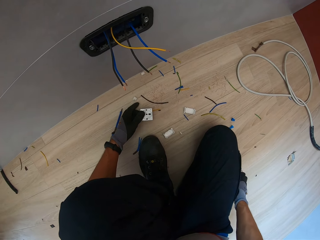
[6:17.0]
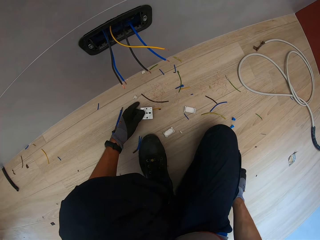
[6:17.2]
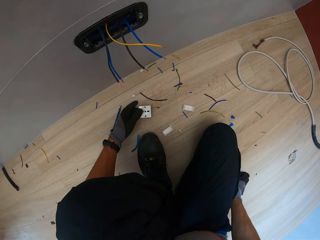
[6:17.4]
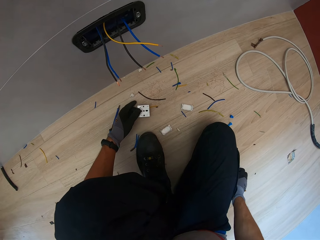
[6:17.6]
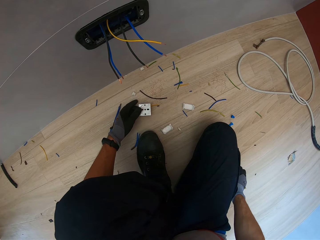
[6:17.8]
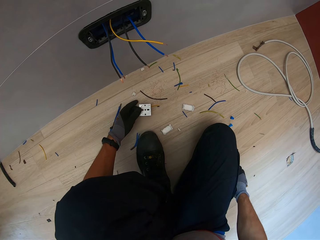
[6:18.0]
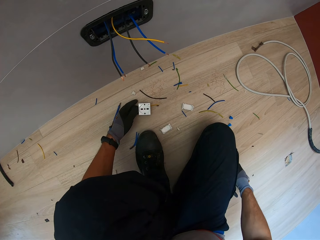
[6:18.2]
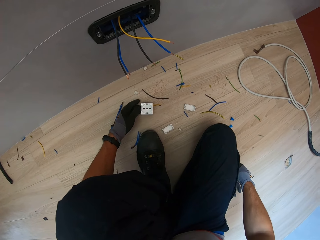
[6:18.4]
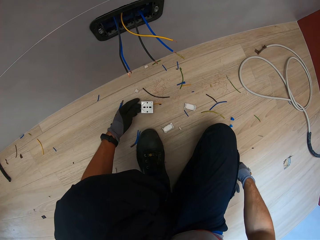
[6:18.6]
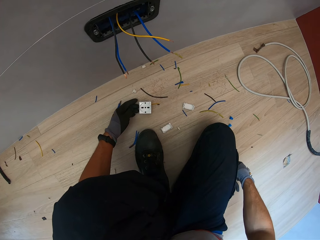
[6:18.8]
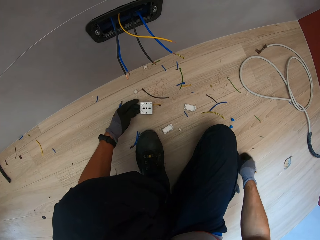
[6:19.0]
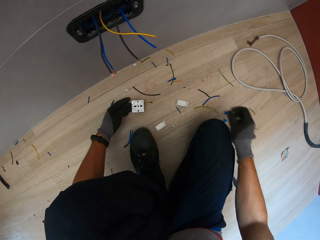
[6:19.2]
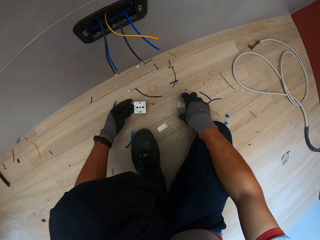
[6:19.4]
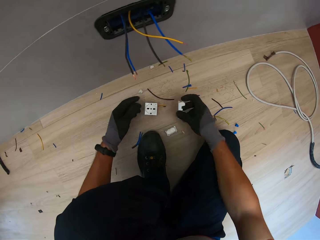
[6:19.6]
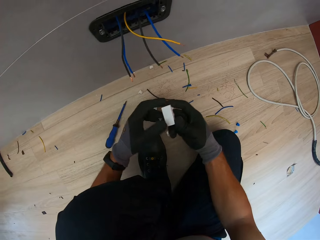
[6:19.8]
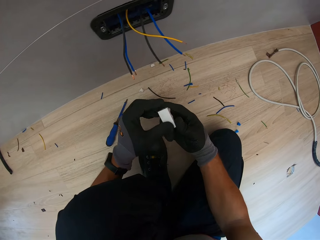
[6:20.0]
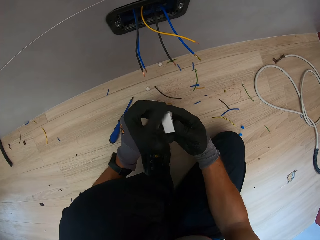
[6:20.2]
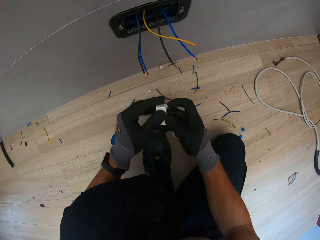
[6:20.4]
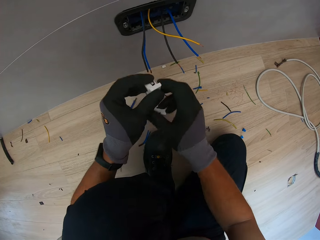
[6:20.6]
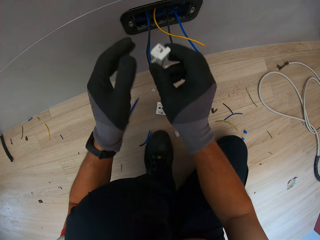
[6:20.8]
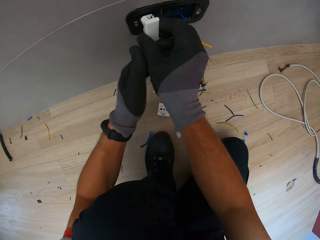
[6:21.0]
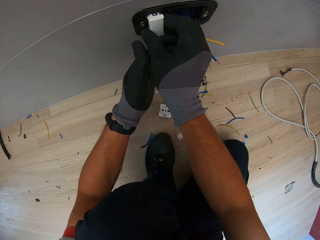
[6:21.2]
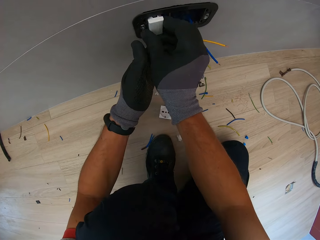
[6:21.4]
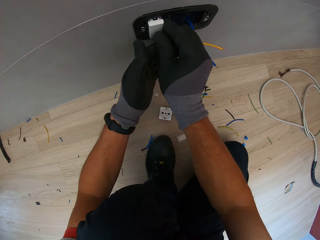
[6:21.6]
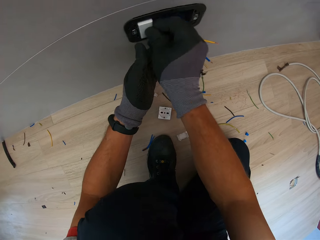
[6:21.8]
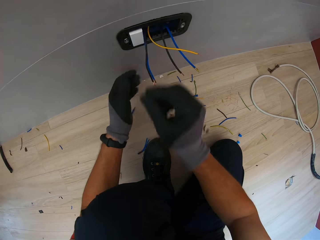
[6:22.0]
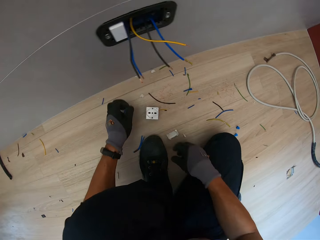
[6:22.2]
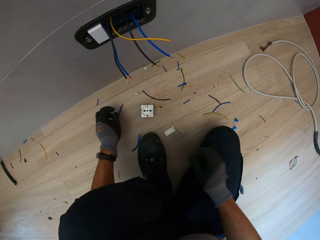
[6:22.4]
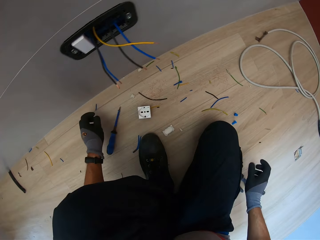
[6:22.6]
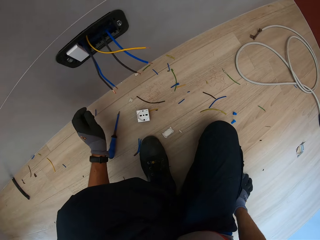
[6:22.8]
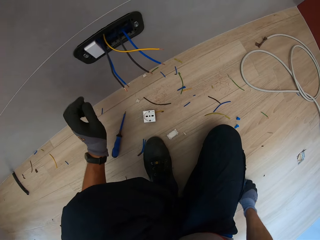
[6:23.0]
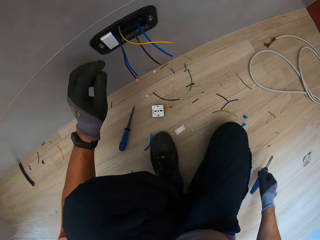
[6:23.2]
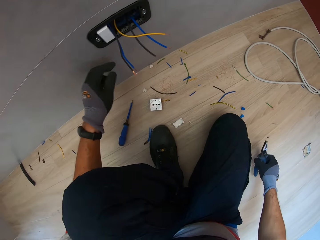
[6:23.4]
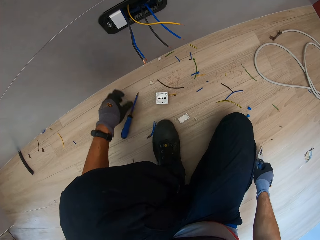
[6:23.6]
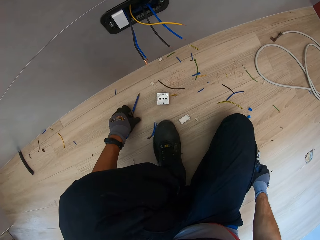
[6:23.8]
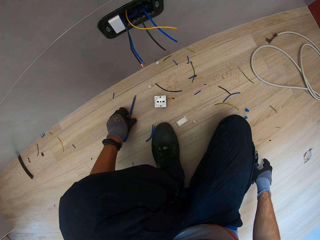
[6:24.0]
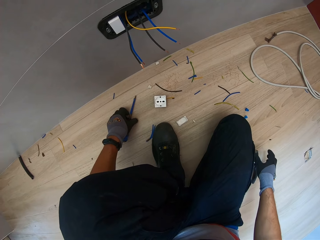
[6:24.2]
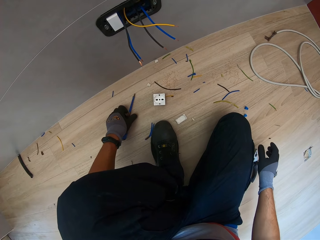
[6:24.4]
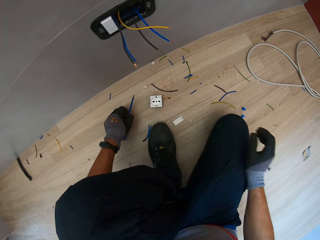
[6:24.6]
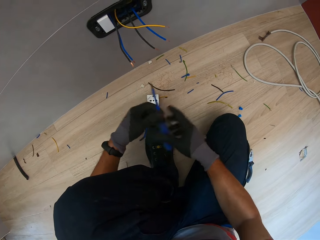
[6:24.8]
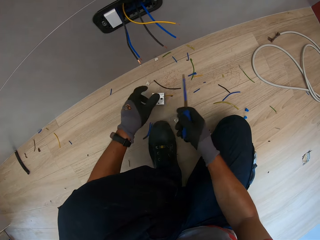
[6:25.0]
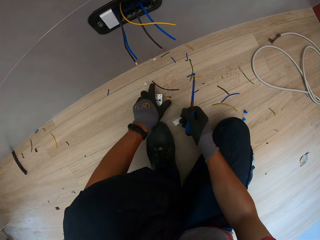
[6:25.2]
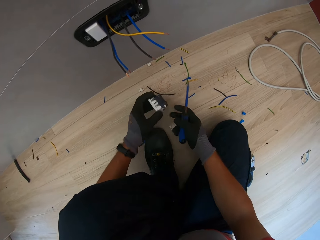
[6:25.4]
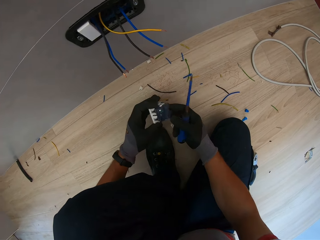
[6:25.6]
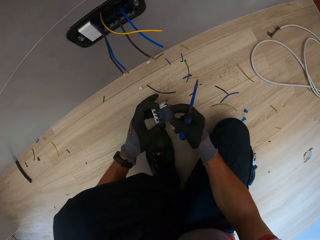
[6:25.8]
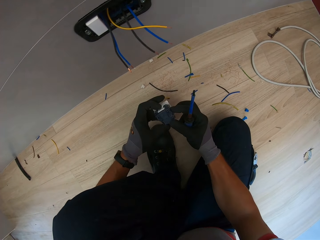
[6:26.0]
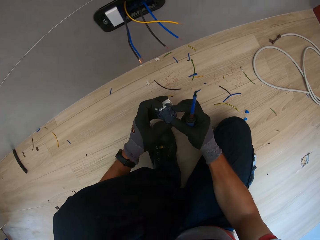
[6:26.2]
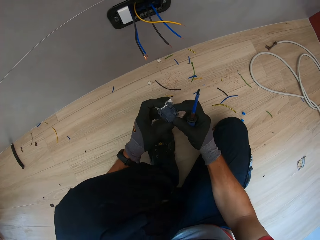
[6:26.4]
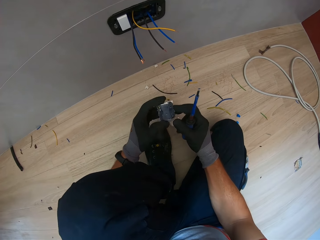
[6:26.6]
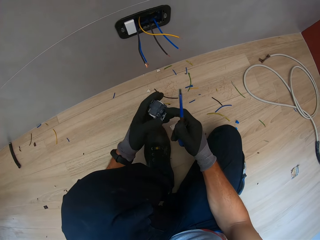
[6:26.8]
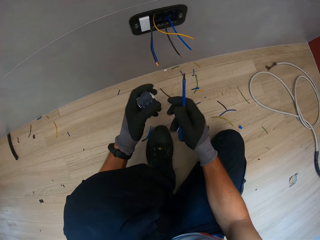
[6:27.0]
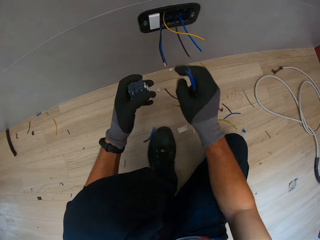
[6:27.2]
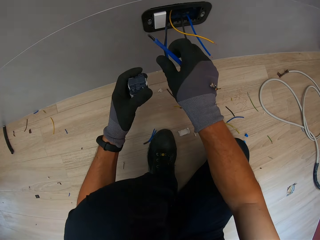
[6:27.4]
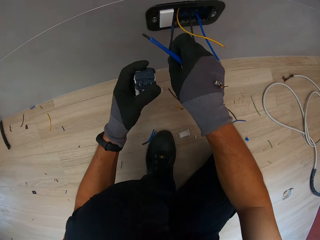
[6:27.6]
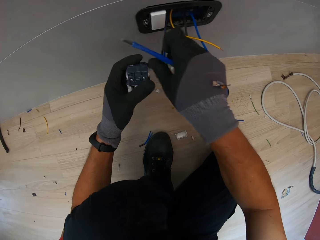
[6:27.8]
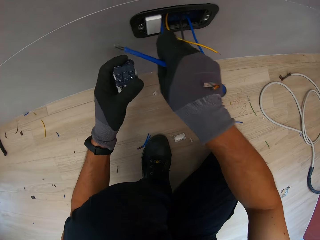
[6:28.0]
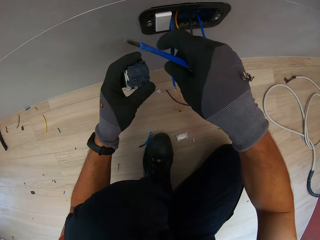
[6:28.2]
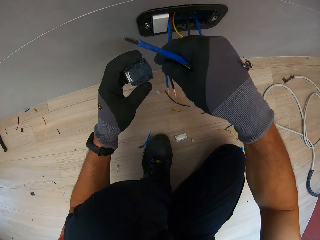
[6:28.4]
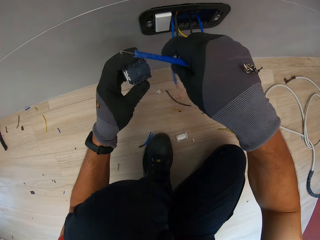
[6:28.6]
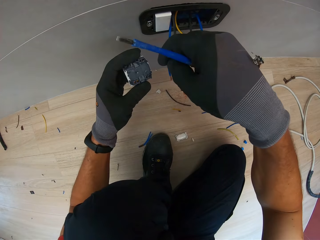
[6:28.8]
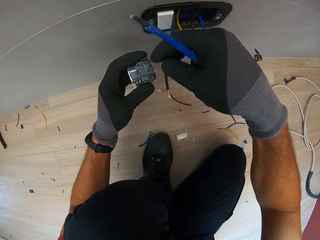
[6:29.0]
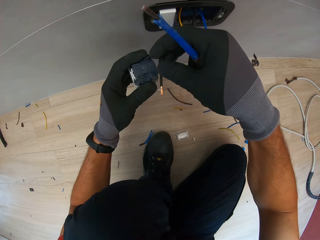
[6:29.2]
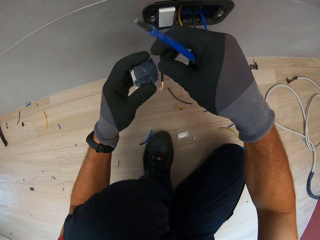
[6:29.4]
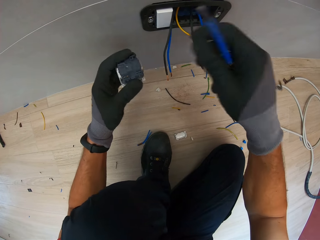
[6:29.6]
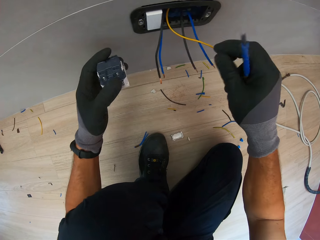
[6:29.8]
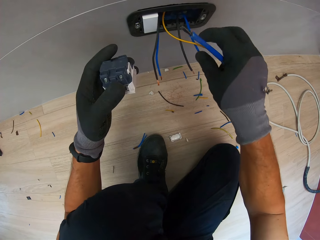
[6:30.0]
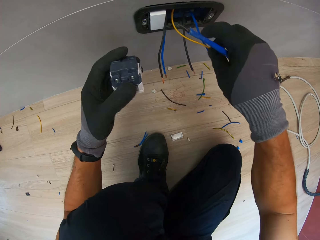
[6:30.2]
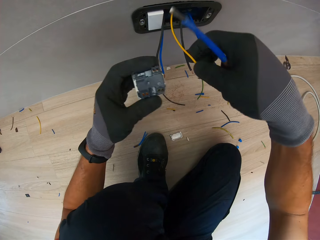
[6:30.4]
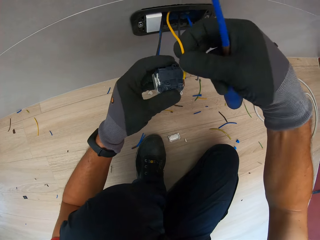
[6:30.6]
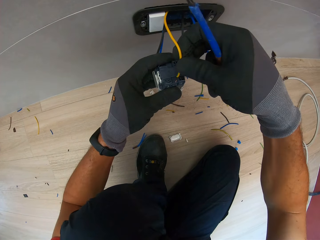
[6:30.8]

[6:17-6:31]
The camera wearer drops the holder. They pick up the holder. They put the holder in the socket. They pick up the screwdriver. They hold the cable. They hold the cable again.

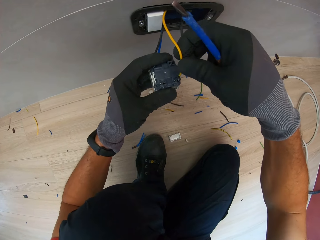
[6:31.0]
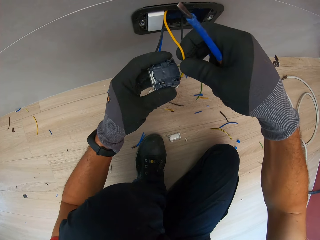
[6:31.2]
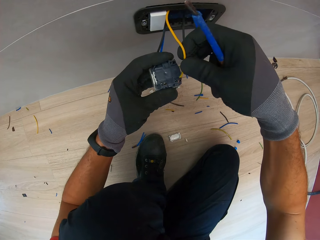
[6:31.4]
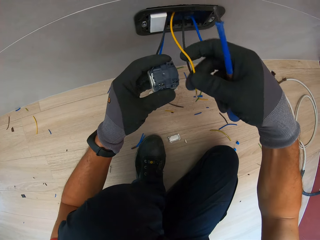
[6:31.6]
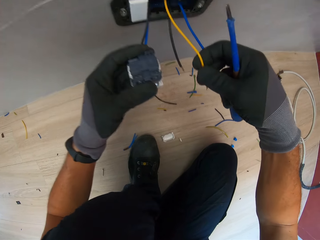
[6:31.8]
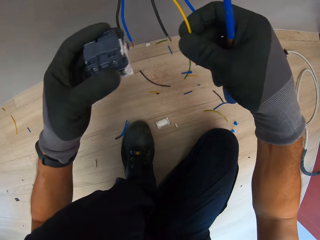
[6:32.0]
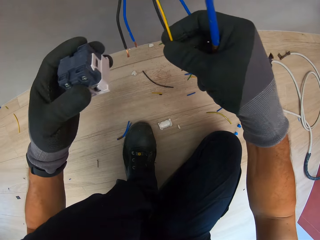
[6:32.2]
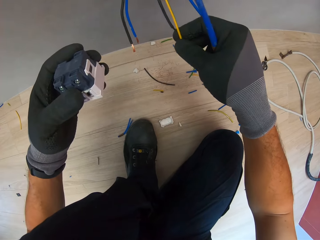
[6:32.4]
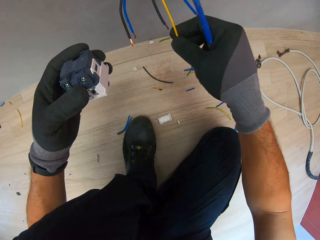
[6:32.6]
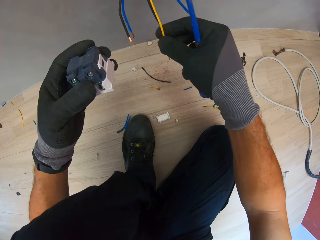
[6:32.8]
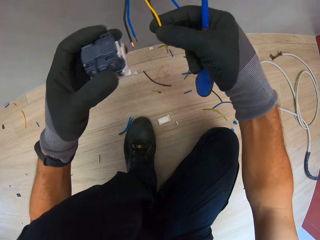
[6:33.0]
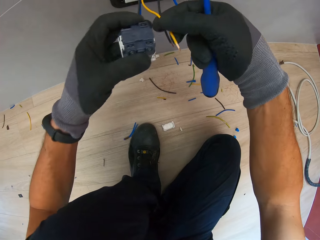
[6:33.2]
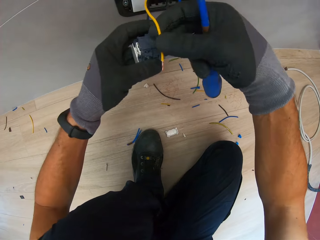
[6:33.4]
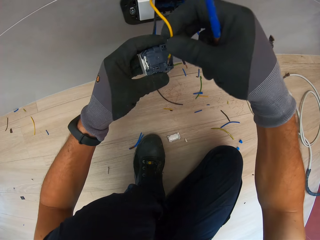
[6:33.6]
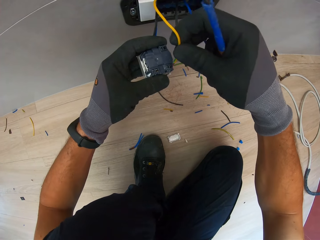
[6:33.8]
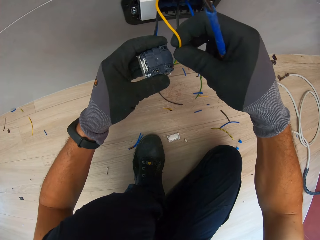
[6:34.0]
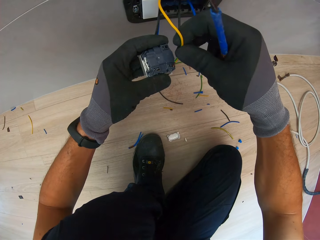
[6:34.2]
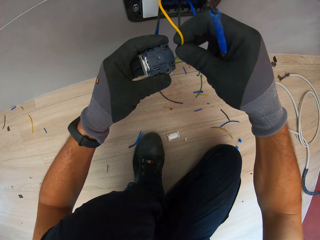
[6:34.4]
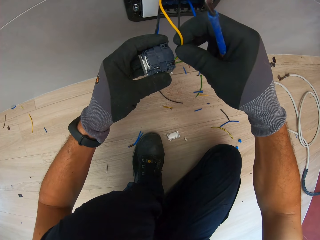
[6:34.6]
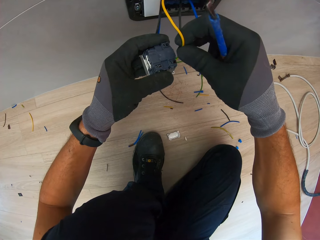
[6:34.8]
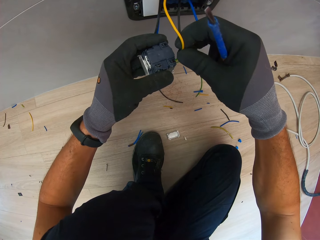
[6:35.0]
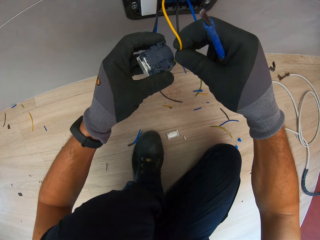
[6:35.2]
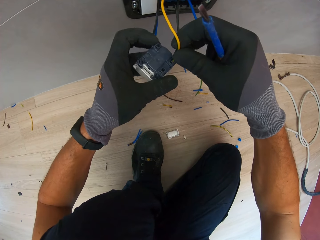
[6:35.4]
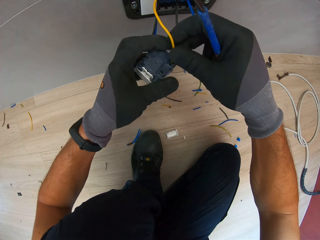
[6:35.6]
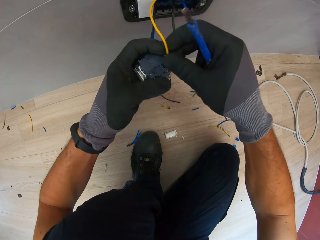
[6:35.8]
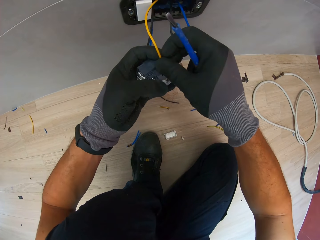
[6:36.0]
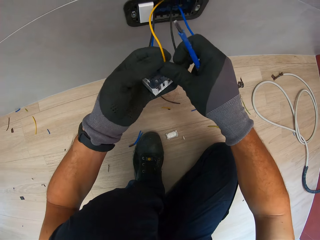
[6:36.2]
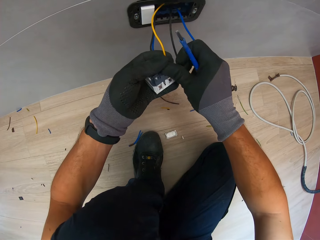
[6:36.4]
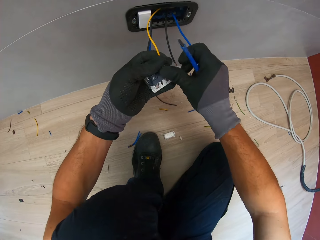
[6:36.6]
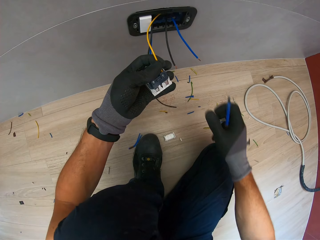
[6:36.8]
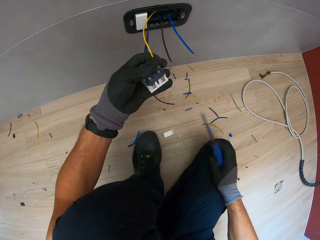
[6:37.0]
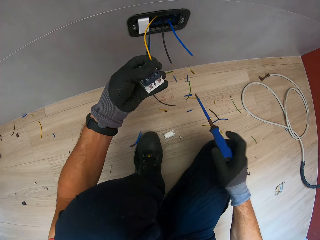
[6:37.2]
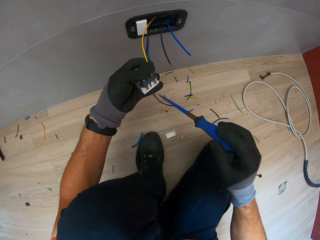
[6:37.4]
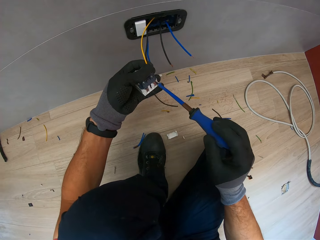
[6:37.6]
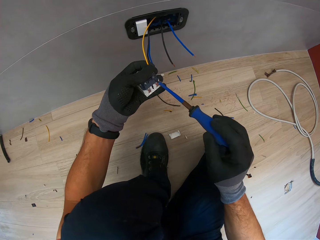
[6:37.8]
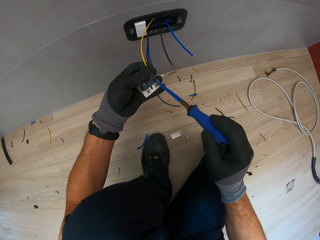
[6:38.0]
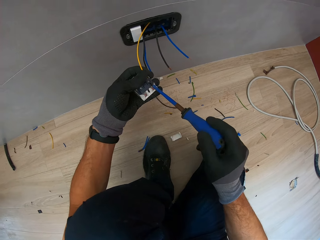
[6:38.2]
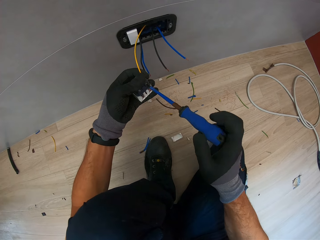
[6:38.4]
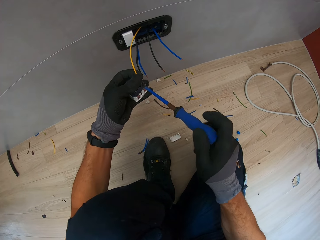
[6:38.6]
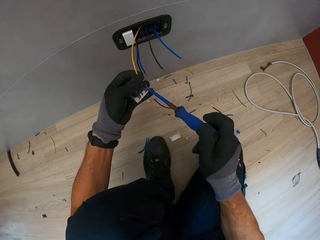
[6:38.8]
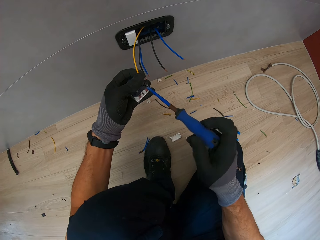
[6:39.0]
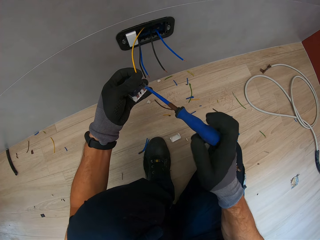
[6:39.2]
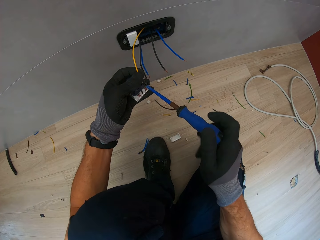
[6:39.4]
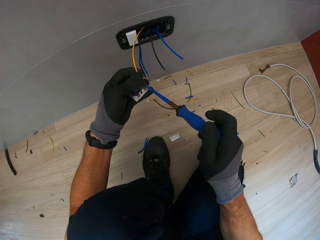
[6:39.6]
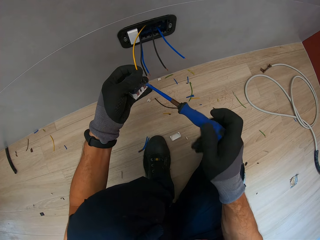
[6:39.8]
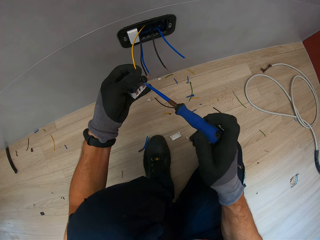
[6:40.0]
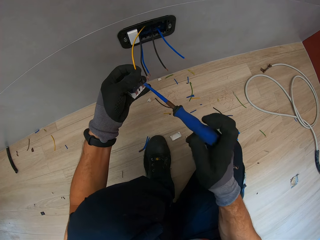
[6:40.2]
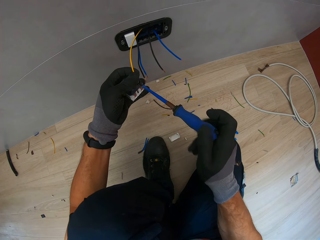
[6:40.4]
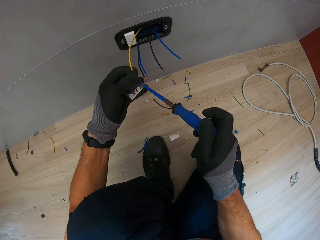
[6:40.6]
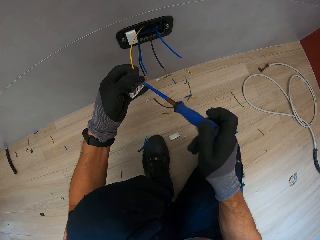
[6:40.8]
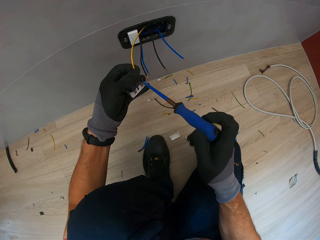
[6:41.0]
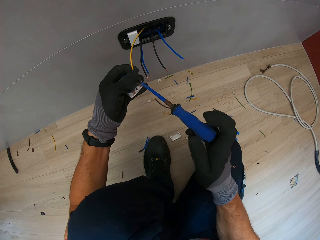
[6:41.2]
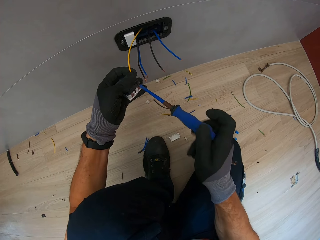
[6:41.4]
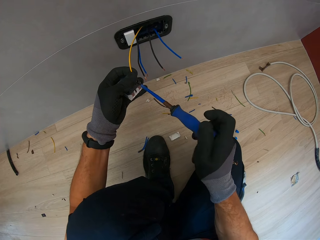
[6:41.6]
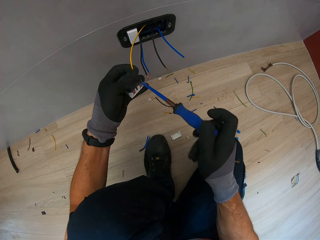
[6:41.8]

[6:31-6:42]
The camera wearer connects the cable in the holder. They put a wire on the socket. They tighten the nut on the socket with a screwdriver.
